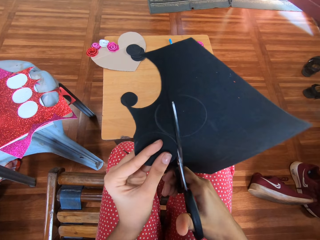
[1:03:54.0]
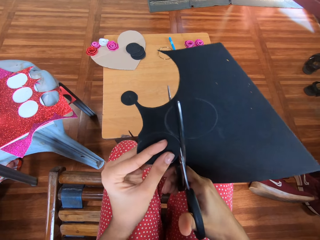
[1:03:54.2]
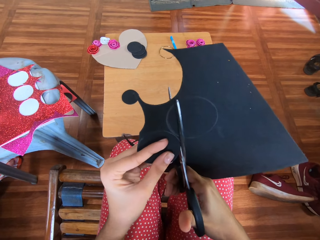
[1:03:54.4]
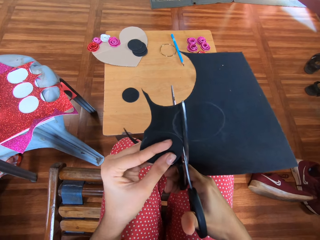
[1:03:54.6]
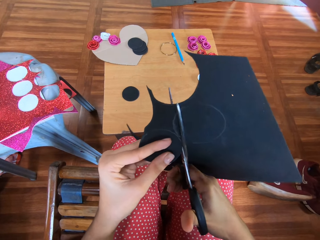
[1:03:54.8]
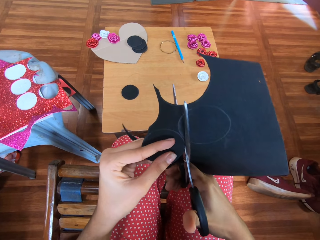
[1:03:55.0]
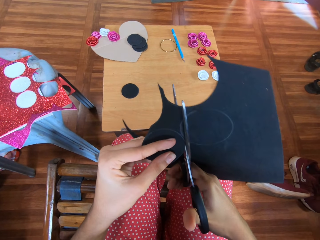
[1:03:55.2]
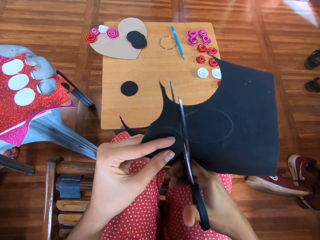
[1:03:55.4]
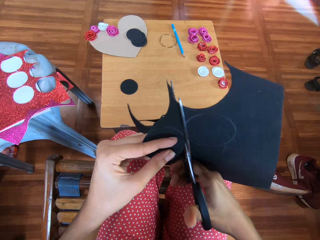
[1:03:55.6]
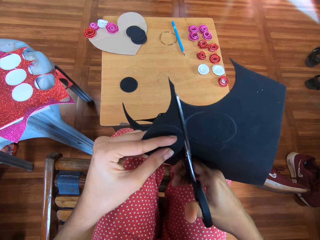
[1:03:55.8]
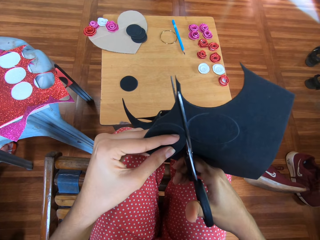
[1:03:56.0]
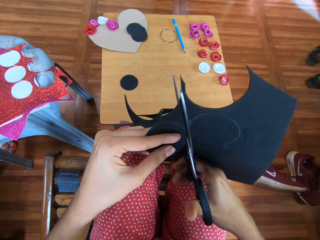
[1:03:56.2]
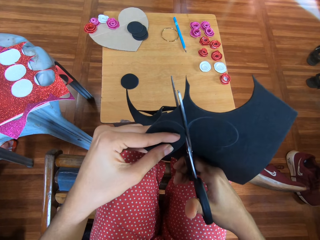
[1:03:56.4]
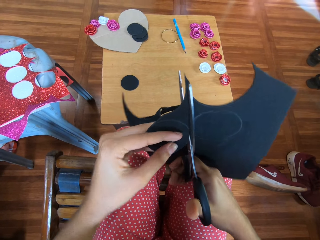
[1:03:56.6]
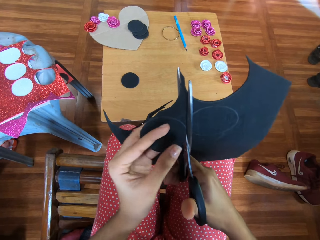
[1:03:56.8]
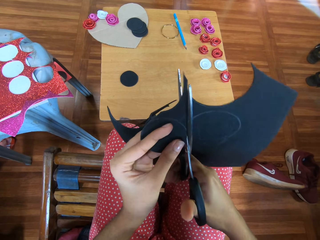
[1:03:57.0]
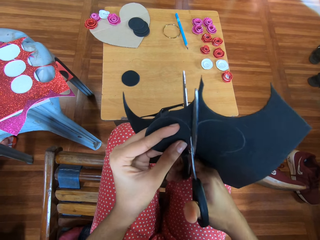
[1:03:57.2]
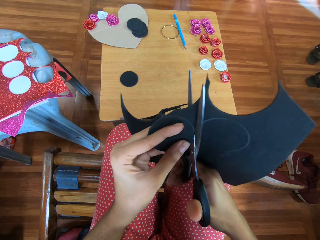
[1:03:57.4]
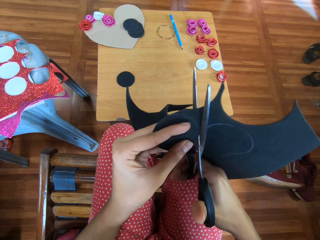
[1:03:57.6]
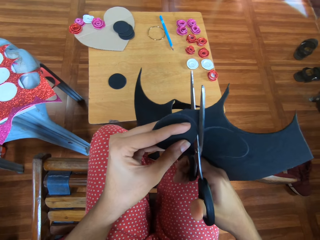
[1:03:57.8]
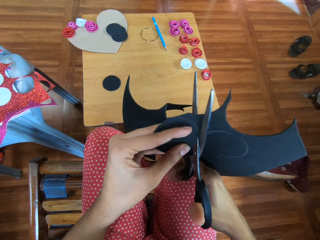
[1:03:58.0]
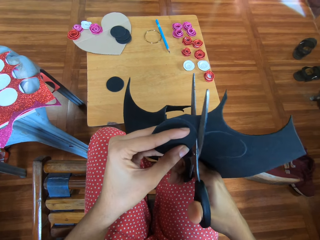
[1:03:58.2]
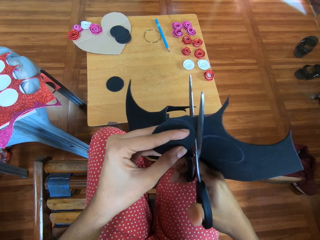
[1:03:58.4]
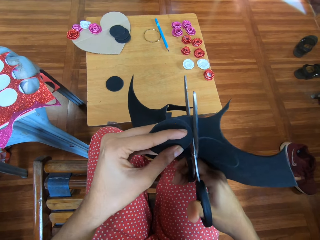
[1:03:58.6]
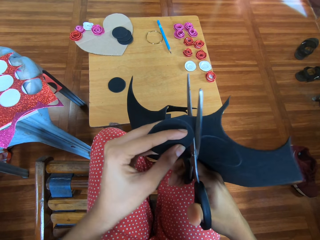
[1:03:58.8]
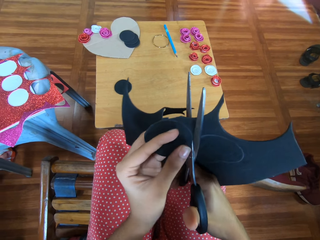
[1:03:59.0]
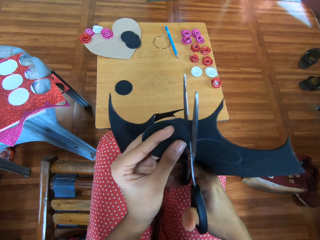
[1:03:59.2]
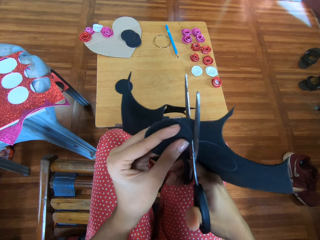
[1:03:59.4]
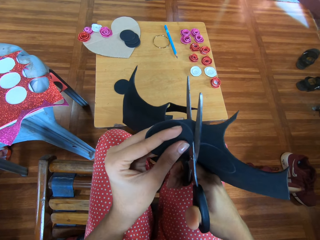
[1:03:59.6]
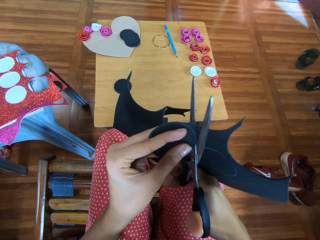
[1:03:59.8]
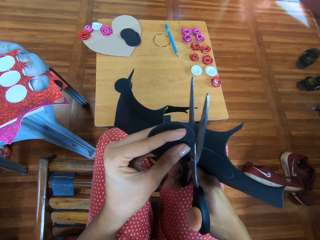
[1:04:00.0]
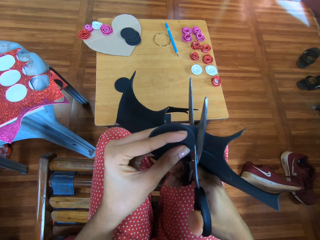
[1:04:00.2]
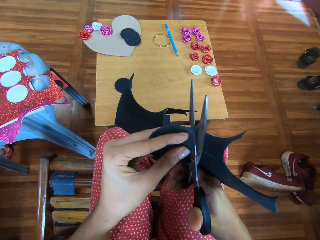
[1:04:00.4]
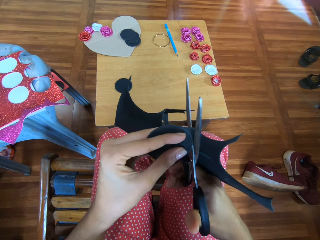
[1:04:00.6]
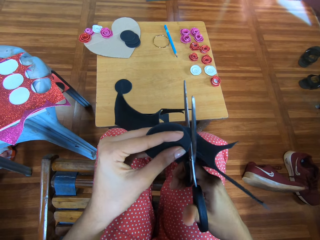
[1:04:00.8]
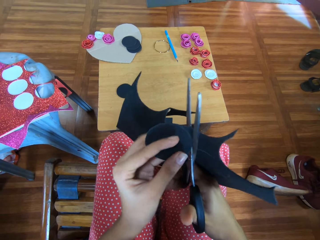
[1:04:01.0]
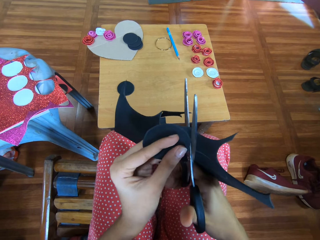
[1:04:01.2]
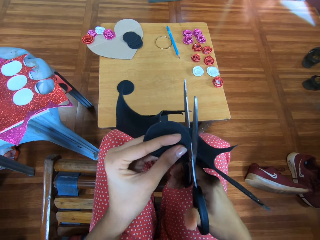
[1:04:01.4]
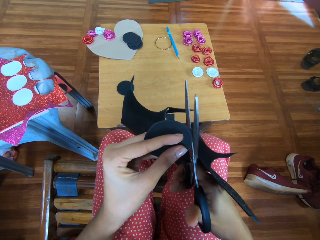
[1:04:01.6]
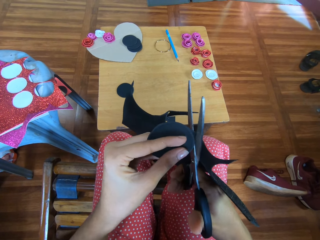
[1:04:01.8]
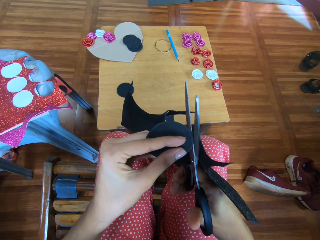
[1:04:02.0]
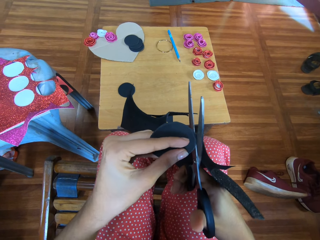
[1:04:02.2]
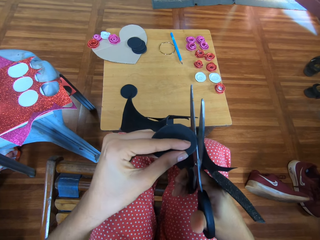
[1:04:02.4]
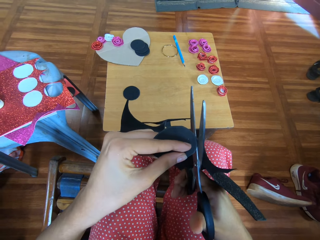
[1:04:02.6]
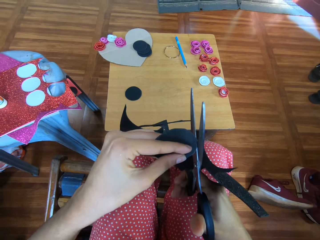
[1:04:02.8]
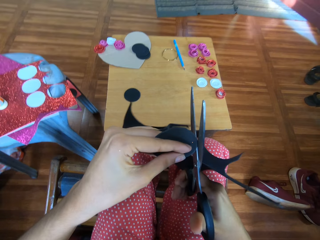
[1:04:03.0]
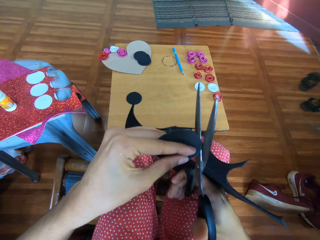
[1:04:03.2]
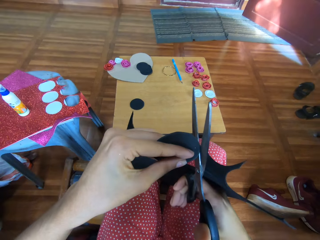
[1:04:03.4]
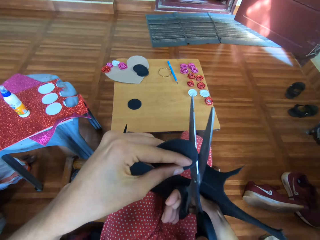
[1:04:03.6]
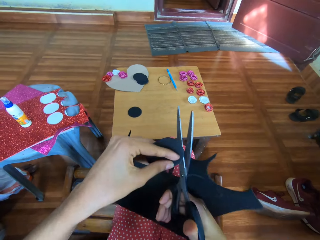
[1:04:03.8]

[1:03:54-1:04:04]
The camera wearer holds the crafting manila paper. They cut over the crafting manila paper.

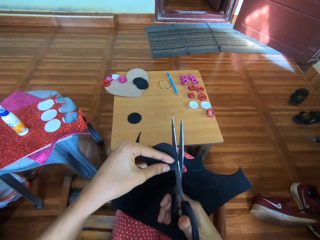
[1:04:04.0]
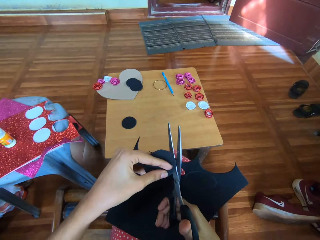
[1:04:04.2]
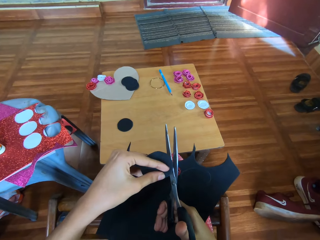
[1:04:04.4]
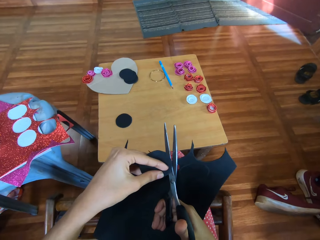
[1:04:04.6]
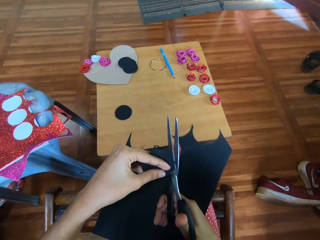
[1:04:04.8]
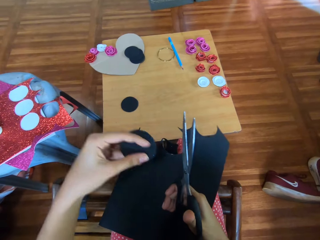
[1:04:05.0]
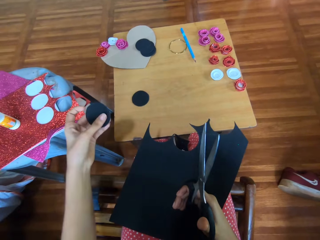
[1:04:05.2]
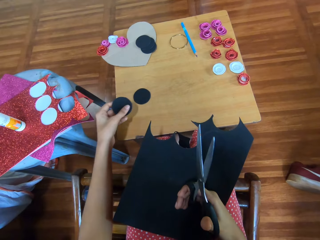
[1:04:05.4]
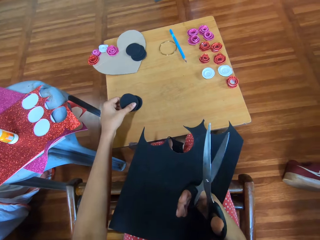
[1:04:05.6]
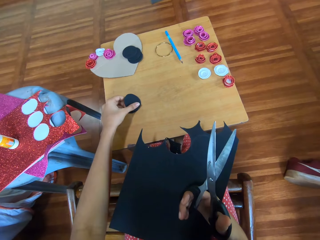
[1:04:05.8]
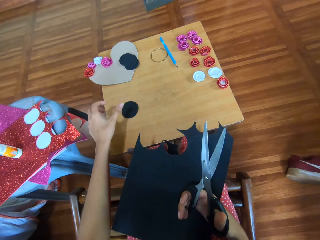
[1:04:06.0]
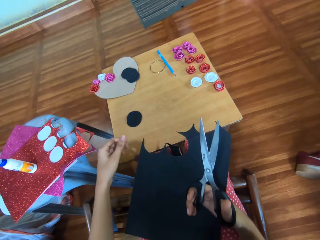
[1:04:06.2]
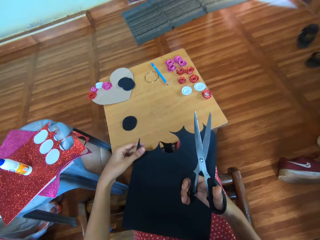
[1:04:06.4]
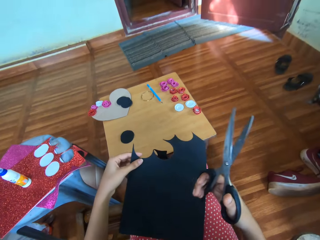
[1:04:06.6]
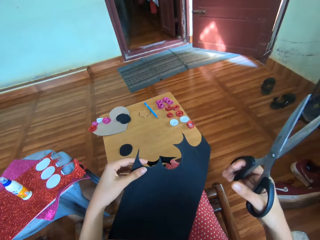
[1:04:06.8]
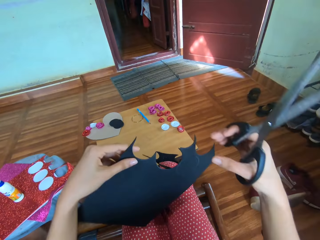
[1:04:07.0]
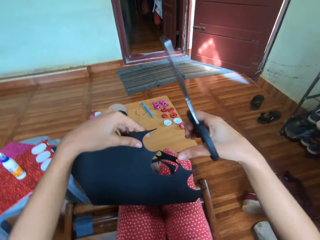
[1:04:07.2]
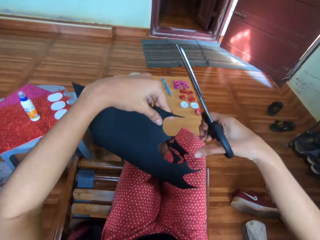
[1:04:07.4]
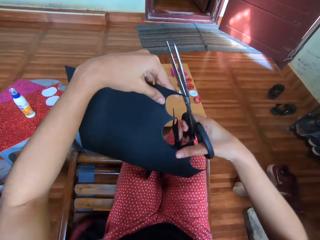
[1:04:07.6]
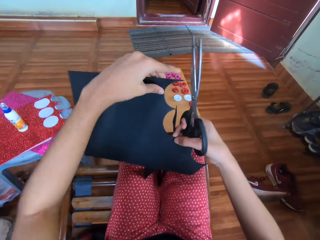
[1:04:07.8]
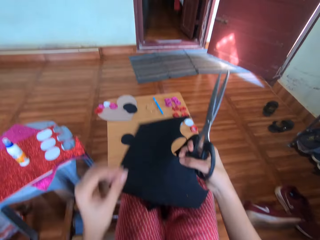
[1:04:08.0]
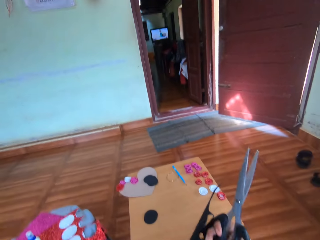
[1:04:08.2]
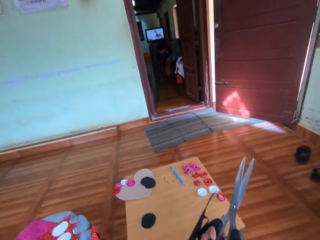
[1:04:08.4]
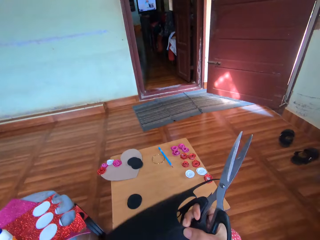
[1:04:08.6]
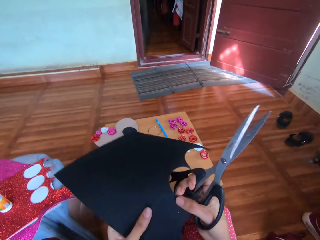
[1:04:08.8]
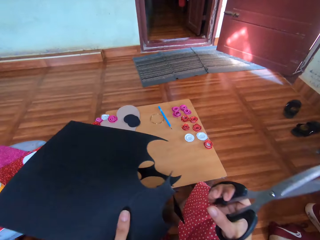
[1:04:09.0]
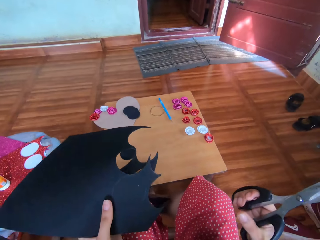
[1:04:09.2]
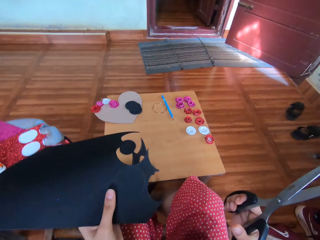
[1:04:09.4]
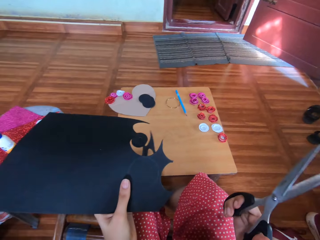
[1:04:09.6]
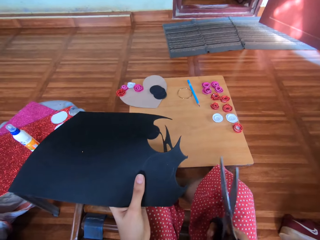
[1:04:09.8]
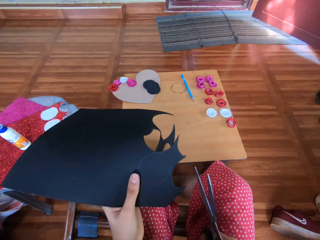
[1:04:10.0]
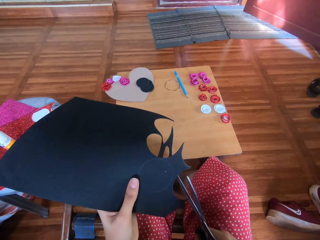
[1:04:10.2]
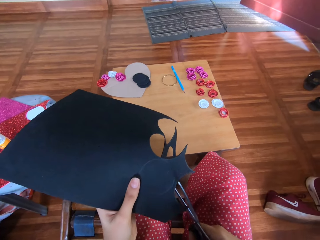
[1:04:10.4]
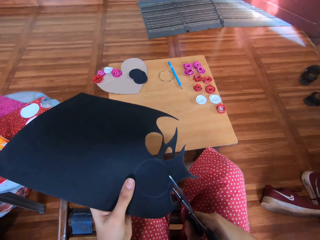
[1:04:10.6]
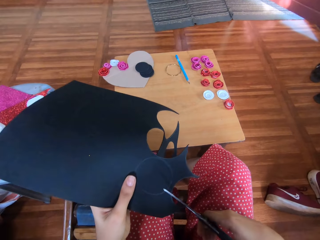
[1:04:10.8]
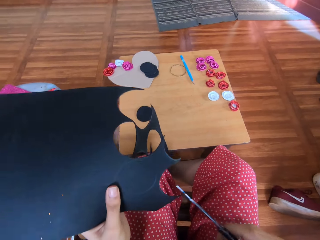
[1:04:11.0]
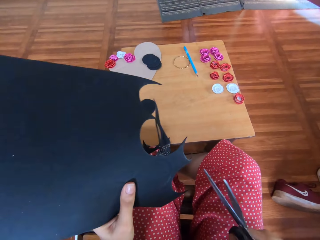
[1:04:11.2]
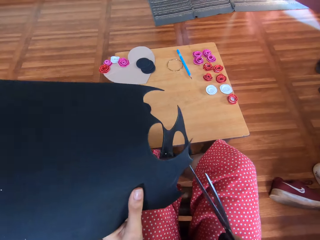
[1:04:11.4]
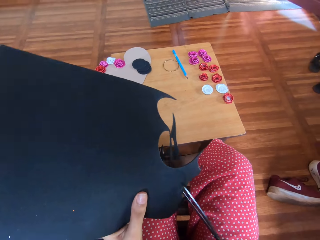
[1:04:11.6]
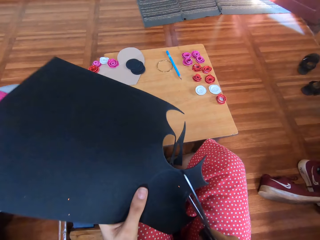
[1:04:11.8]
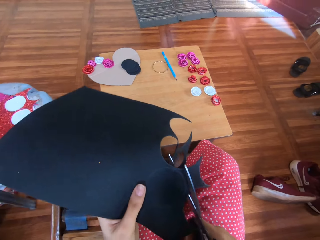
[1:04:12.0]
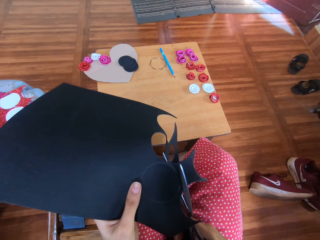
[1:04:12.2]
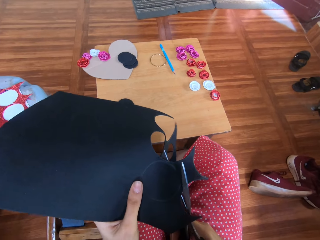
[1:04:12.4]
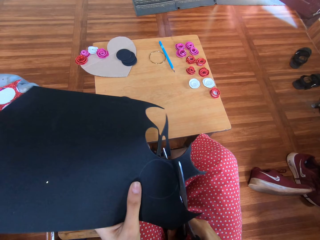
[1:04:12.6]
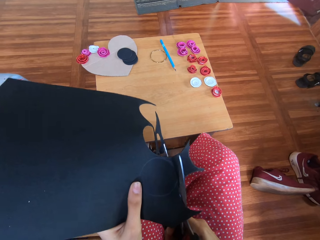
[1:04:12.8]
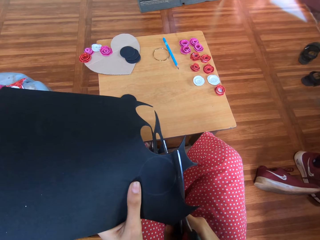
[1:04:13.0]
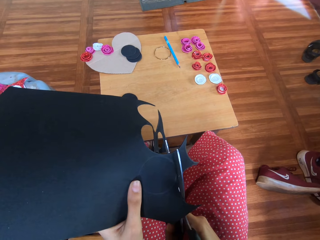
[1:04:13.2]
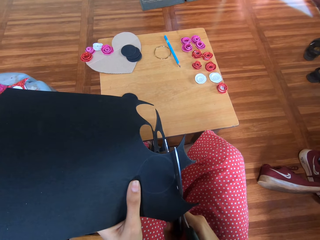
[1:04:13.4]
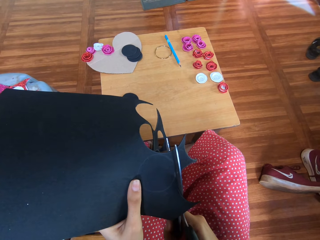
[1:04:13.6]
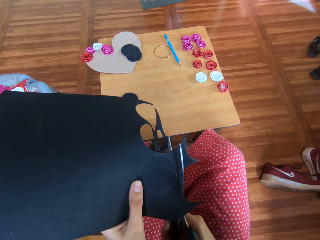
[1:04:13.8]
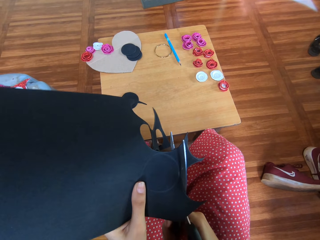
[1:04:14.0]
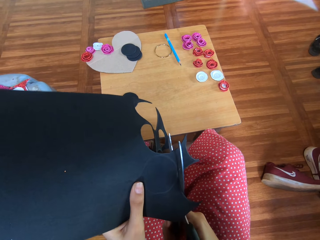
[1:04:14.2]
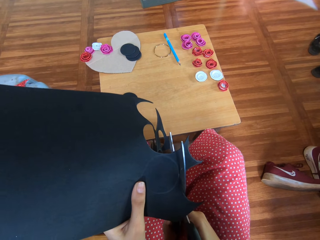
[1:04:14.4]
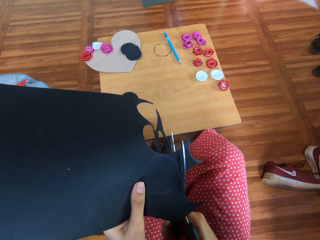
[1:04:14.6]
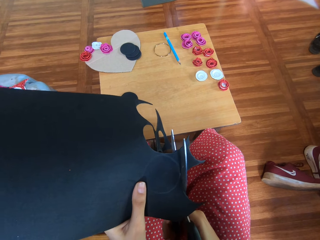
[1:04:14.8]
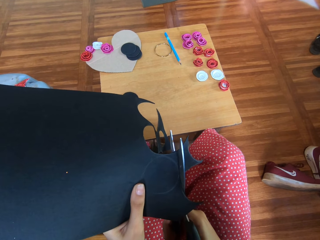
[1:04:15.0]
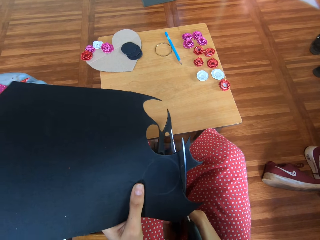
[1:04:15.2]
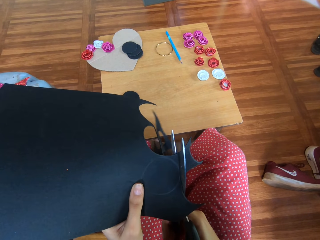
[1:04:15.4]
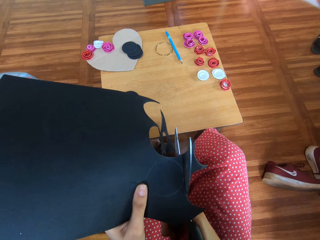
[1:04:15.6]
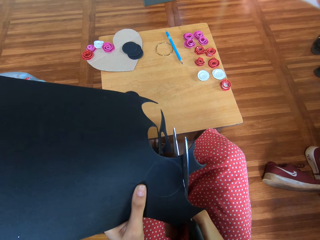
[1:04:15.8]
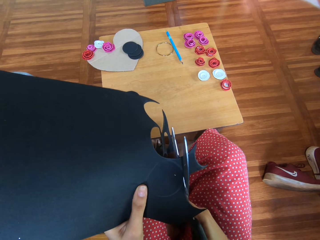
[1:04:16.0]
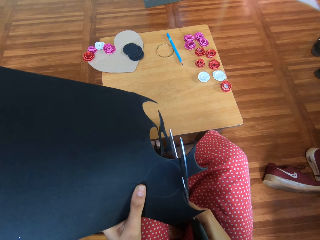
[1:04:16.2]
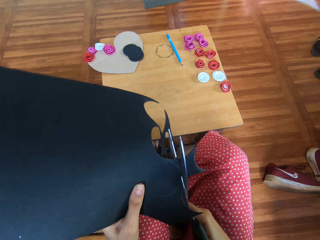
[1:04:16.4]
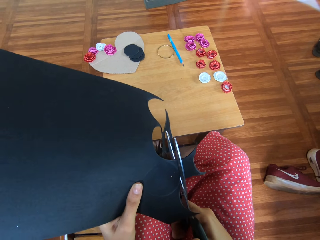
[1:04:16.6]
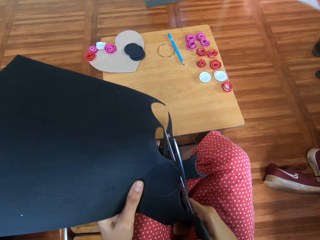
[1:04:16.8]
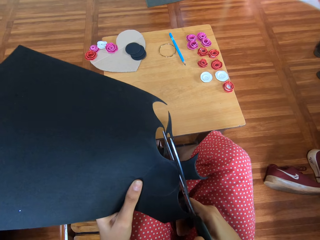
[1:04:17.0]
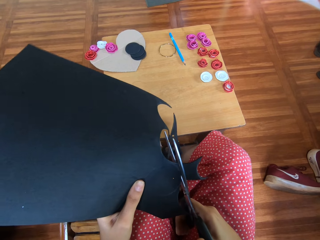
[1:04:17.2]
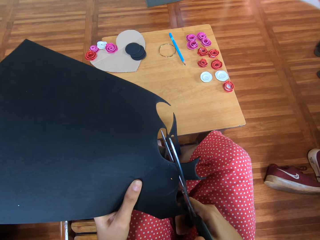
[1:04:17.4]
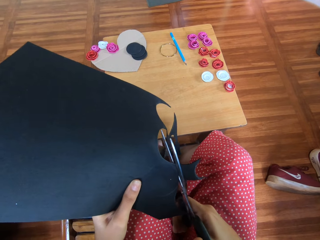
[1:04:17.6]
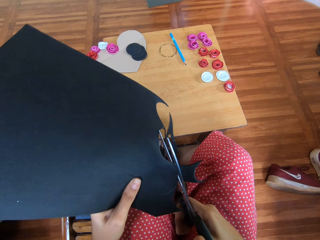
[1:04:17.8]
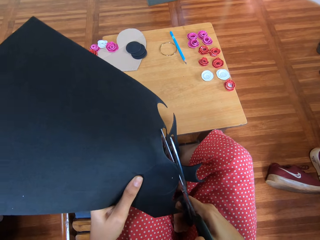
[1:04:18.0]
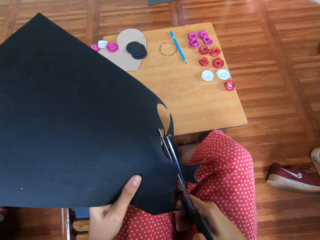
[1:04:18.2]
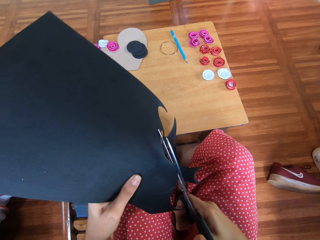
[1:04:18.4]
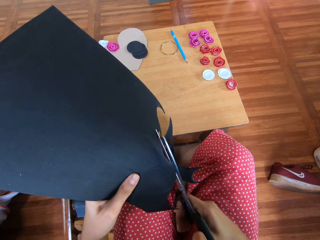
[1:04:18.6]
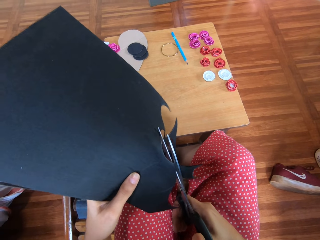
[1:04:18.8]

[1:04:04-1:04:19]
The camera wearer drops a cut piece of black material. They hold the scissors and lift up the black material. They hold the crafting manila paper and hold the scissors. They cut the crafting manila paper.
